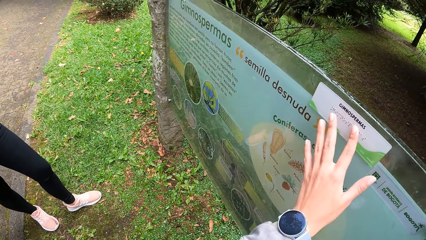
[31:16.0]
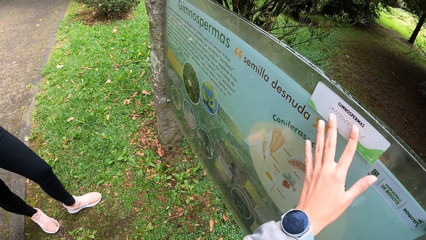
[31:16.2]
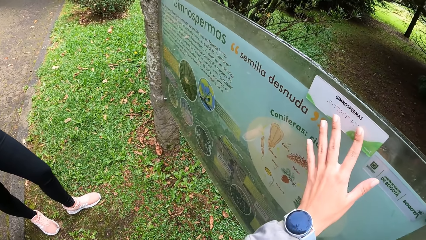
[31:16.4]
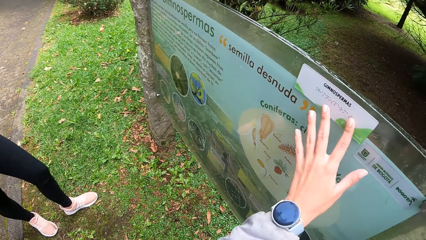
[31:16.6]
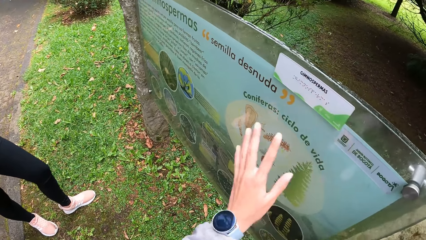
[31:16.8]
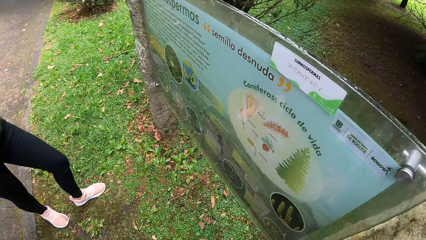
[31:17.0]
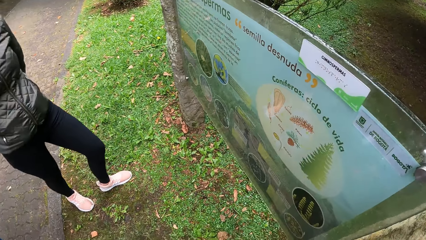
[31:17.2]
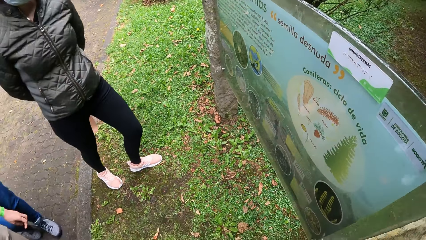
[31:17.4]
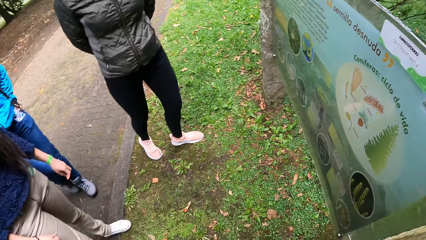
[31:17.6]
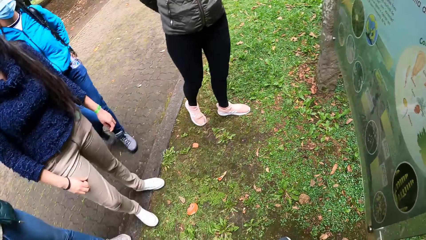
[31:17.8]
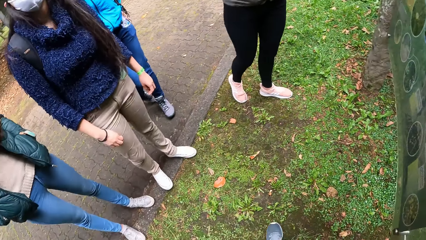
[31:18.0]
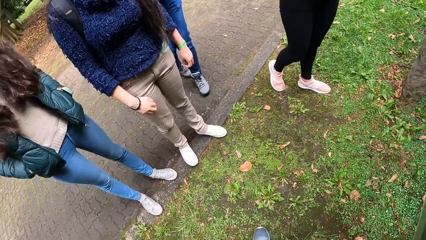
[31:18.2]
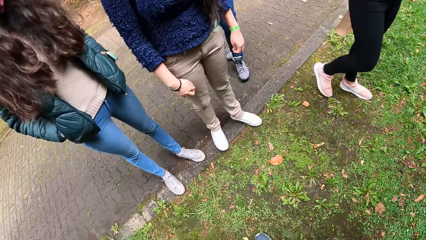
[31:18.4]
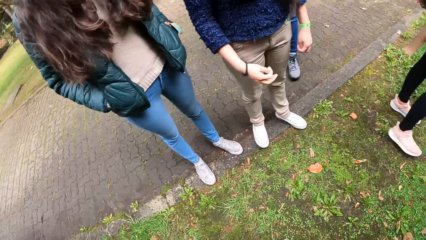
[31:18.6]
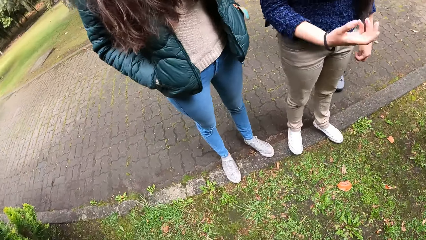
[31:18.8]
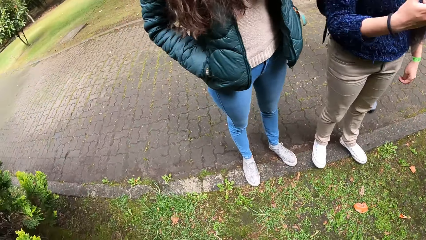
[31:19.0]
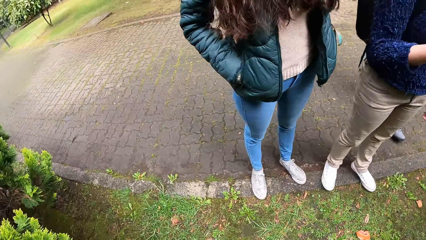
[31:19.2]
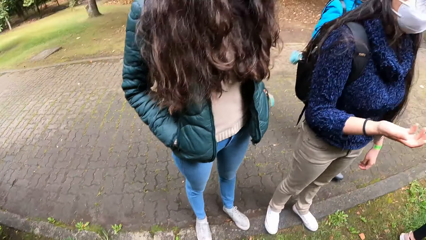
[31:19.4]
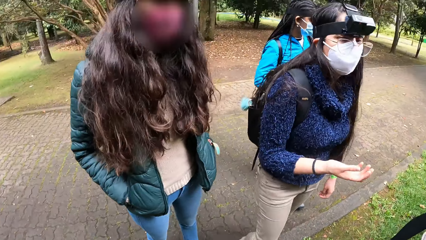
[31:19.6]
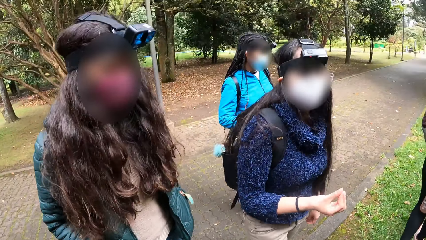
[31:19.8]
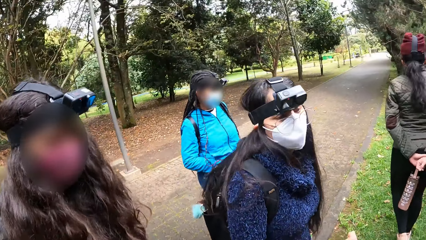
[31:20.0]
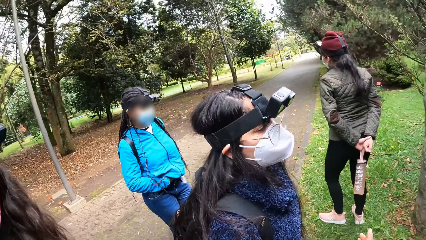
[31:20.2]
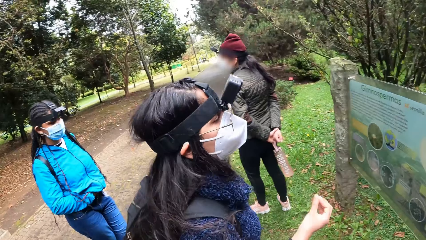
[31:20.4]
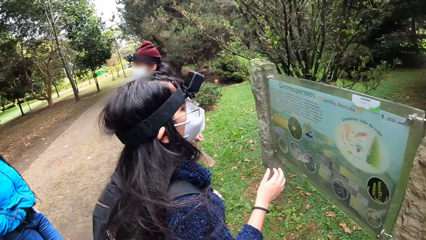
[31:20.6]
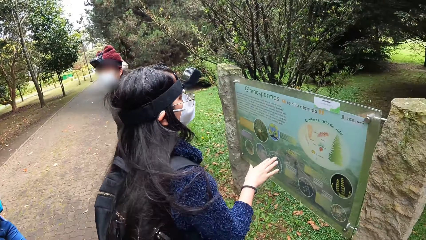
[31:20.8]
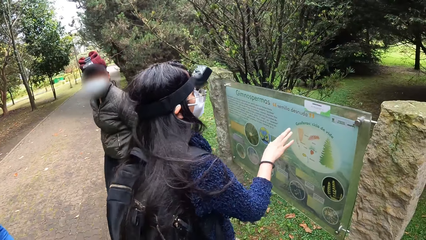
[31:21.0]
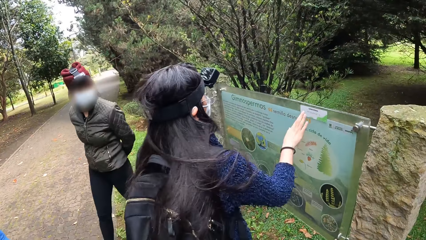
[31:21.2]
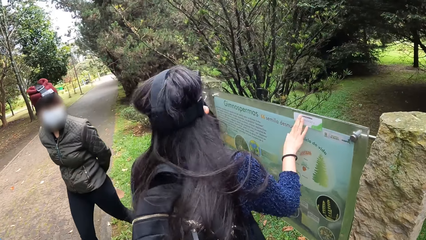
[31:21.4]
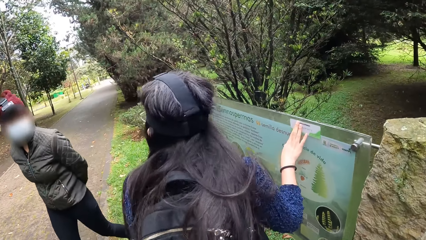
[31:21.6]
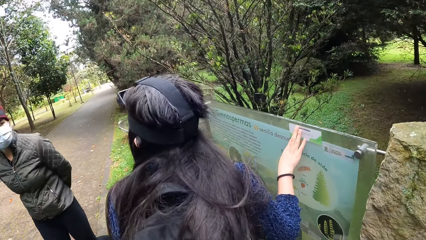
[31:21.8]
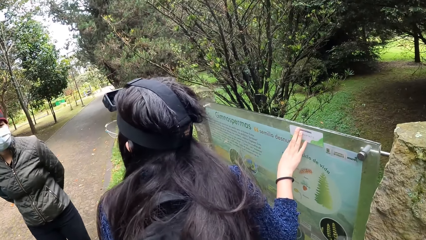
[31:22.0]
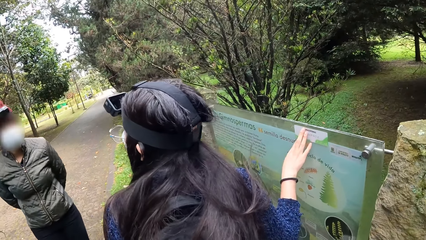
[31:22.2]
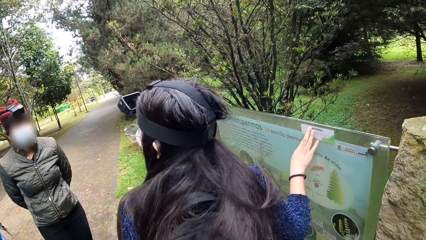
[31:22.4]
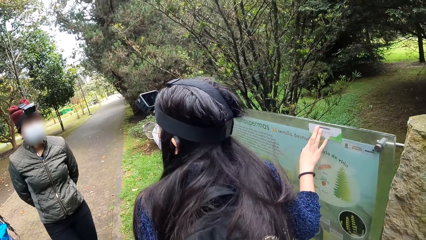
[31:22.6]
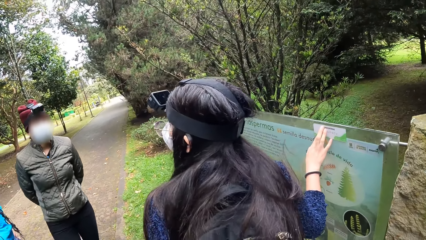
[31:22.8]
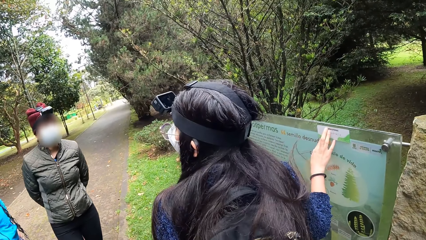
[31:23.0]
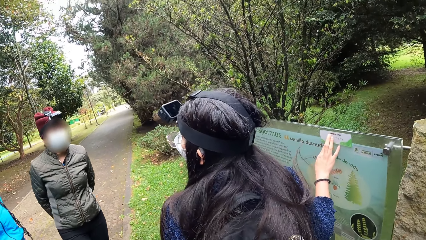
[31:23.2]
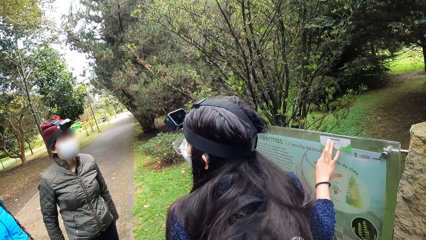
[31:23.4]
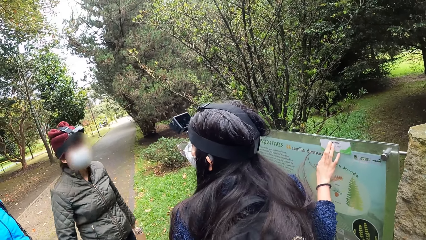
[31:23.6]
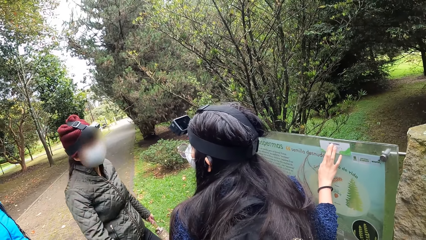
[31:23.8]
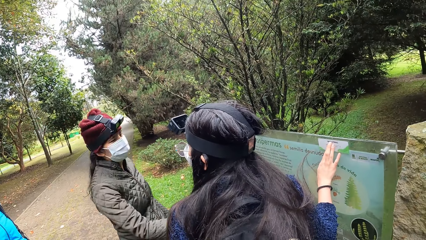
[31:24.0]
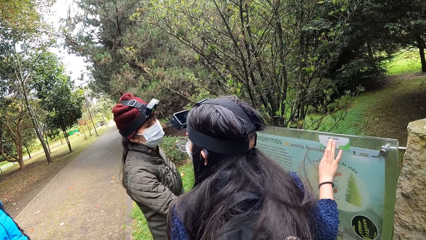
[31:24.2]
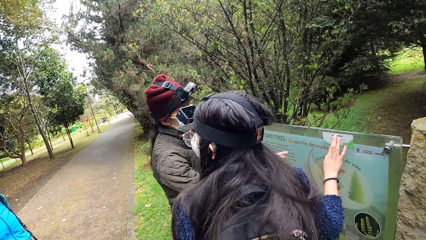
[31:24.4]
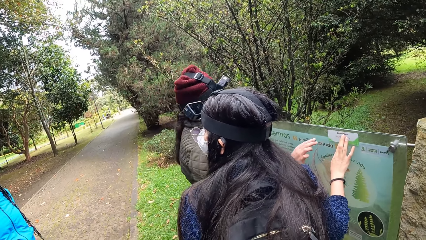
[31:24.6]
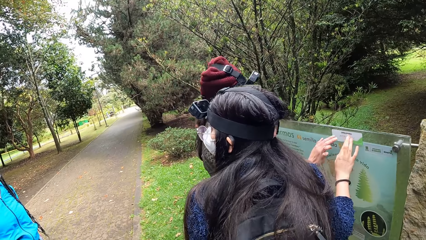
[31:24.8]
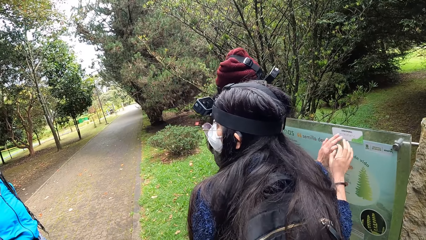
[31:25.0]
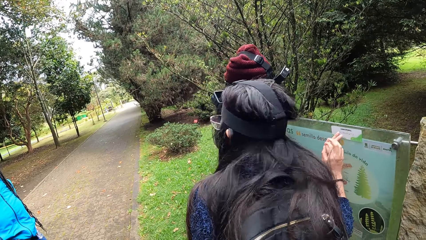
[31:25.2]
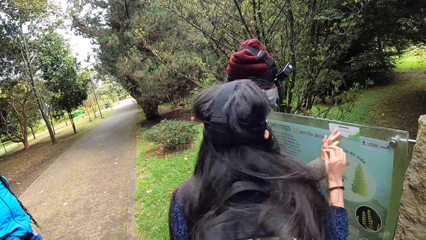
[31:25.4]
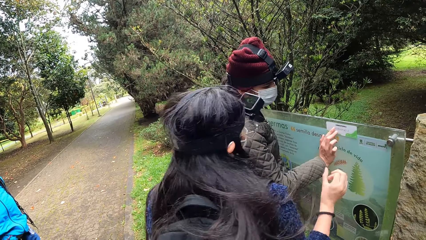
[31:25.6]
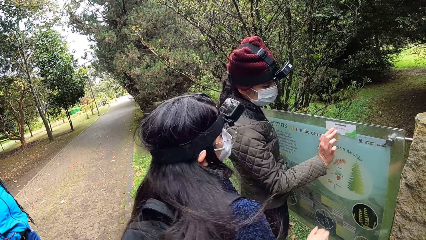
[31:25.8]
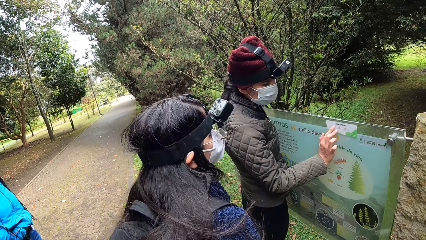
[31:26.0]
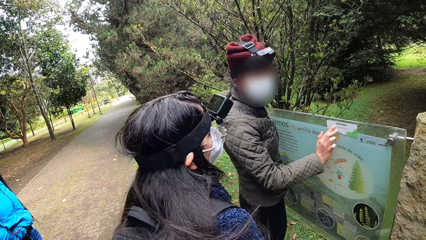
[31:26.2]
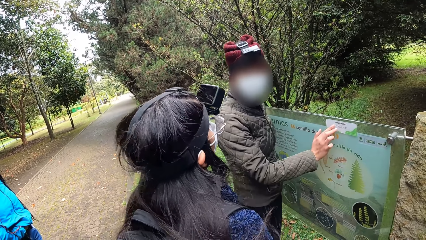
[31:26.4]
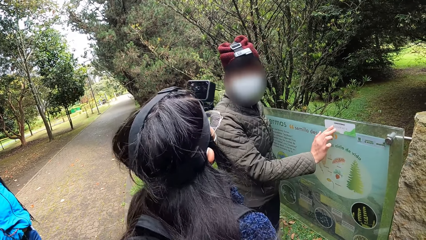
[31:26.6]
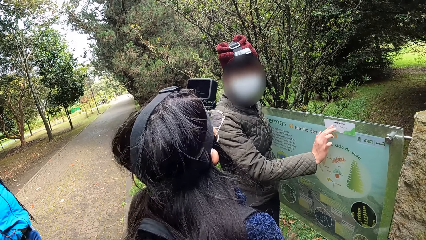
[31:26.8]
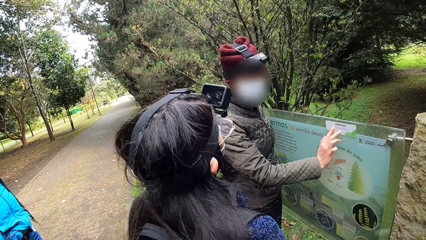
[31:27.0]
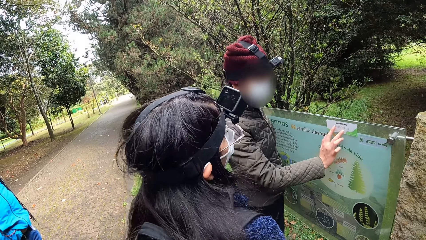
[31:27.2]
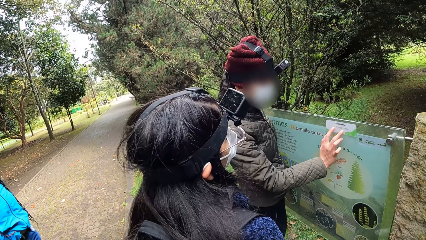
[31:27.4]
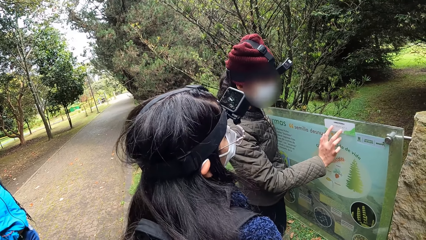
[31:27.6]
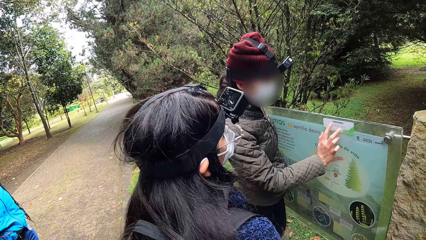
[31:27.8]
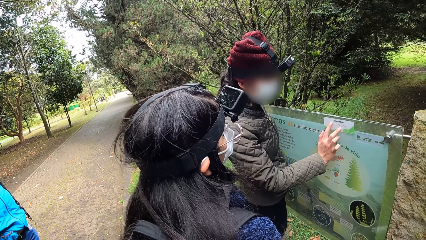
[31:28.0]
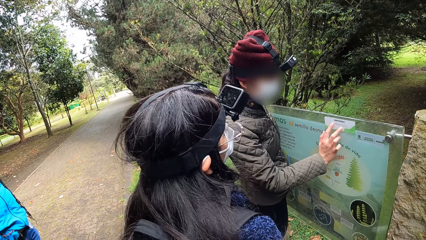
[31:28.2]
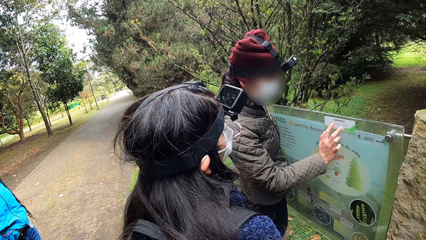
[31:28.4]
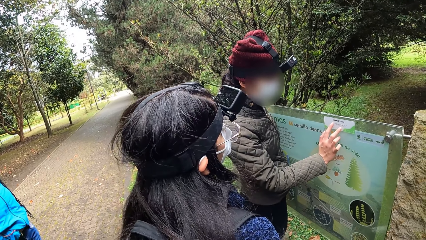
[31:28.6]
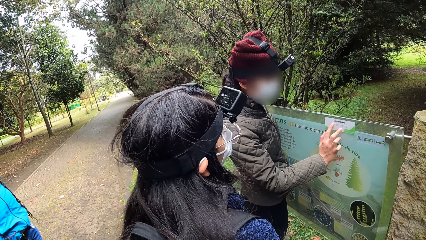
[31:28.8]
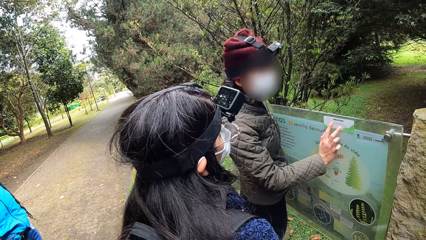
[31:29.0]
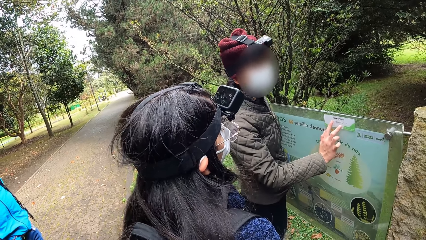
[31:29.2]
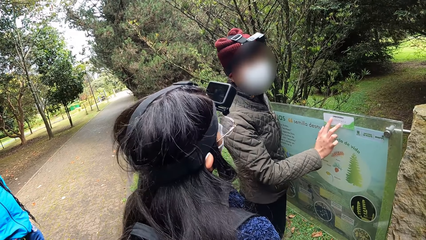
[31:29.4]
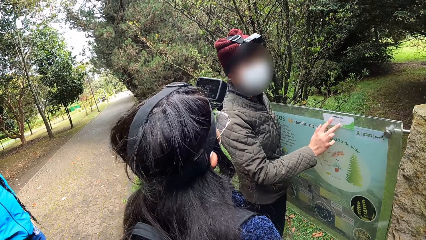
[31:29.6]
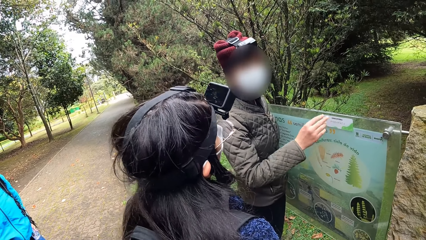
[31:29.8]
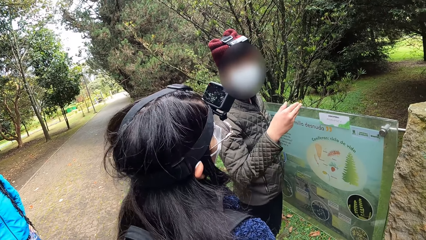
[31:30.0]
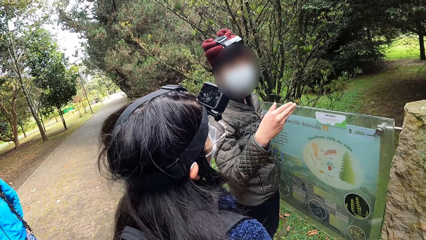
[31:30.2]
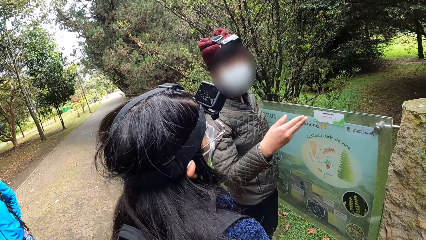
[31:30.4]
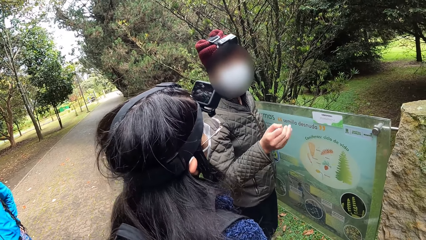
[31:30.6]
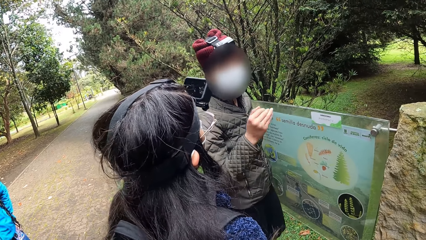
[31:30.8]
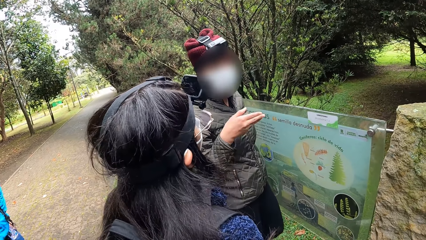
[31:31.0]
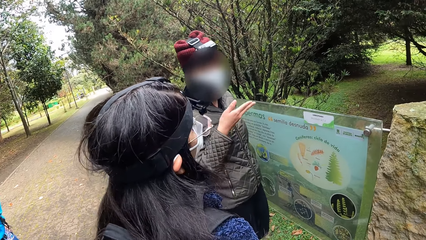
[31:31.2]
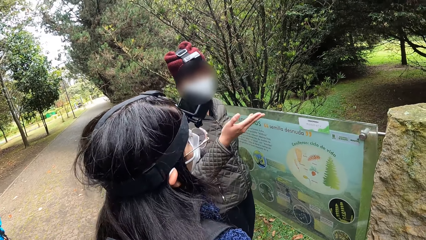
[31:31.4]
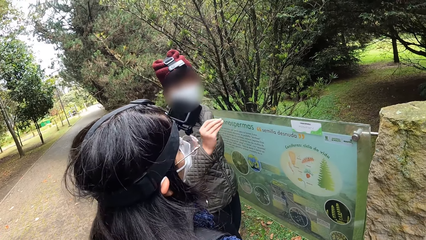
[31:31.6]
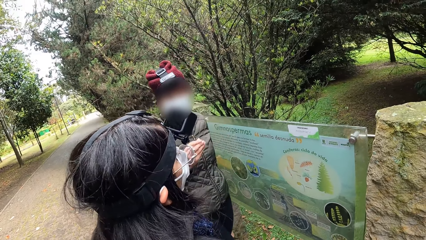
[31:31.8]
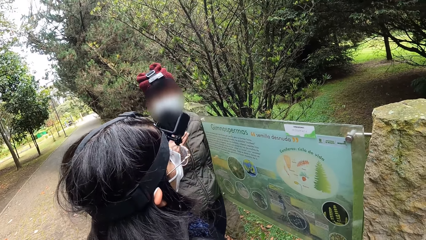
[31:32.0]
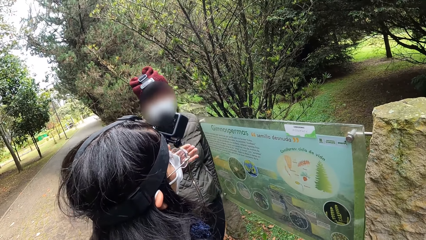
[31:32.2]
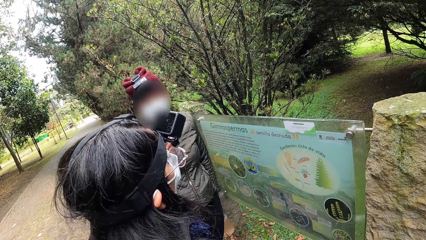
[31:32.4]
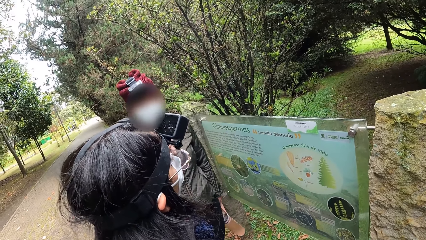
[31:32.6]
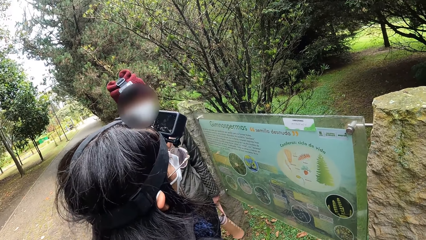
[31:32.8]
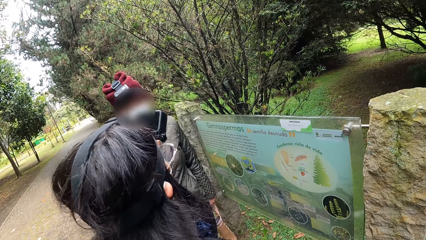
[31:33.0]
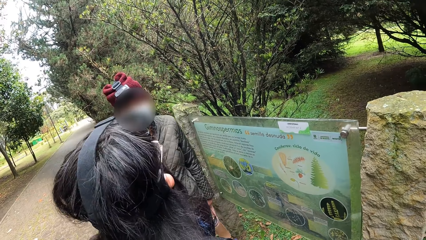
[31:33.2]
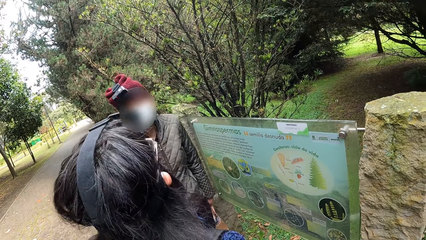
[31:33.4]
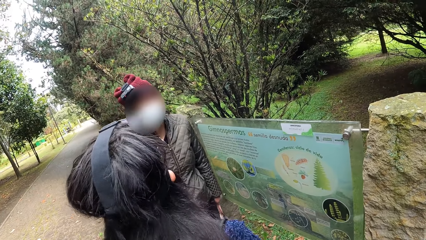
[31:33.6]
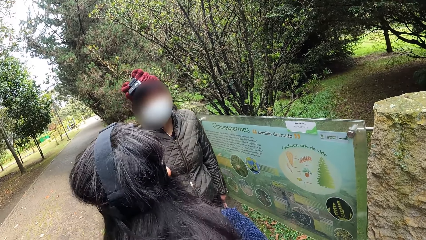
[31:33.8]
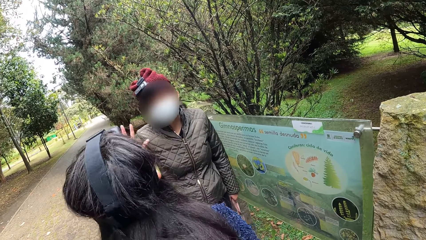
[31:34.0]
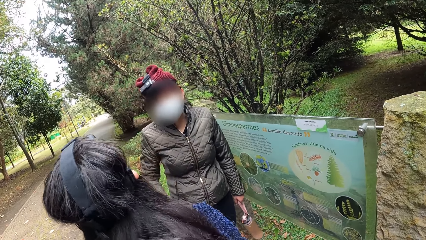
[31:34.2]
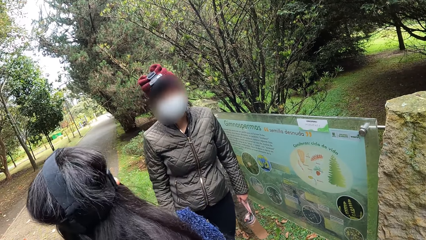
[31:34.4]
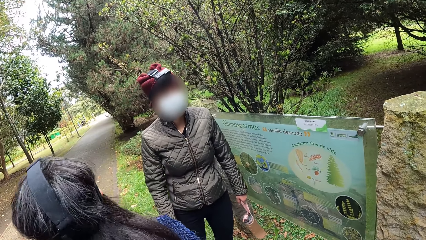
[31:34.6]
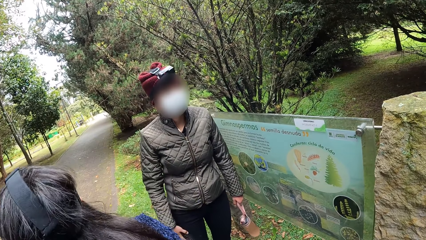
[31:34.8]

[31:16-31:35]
The camera wearer looks at a woman and another woman. A woman touches the sticker on the sign post with her right hand. Another woman touches the sticker on the sign post with her right hand. The first woman interacts with the other woman.
